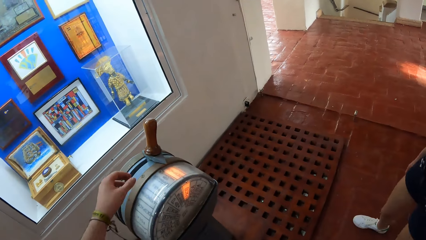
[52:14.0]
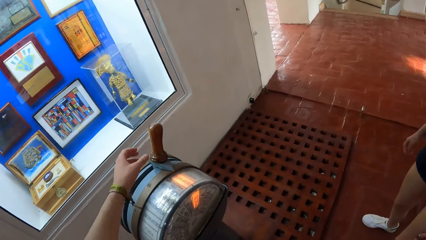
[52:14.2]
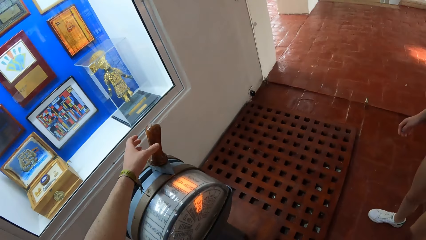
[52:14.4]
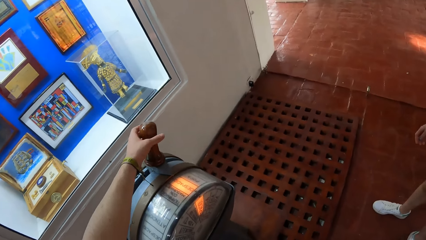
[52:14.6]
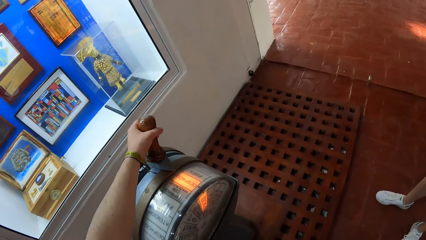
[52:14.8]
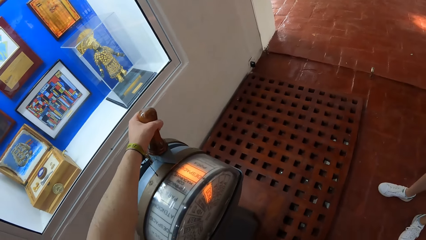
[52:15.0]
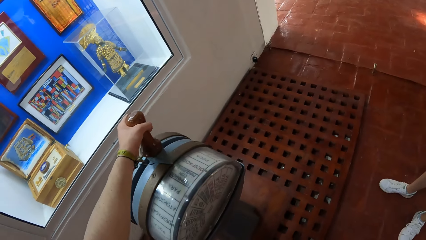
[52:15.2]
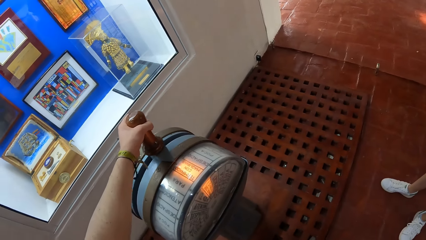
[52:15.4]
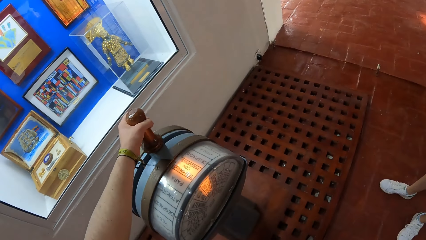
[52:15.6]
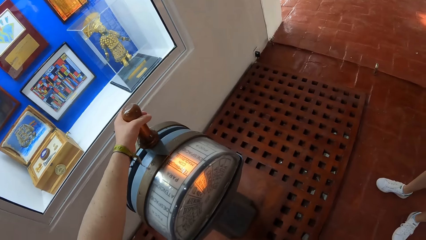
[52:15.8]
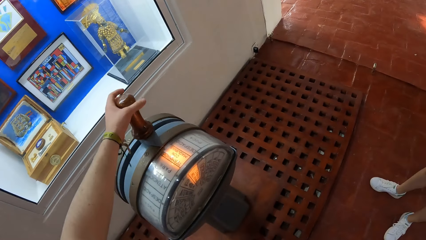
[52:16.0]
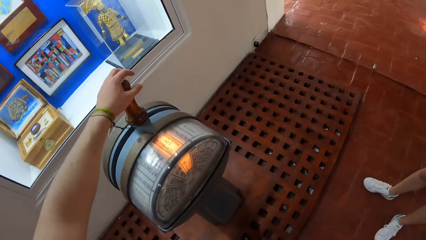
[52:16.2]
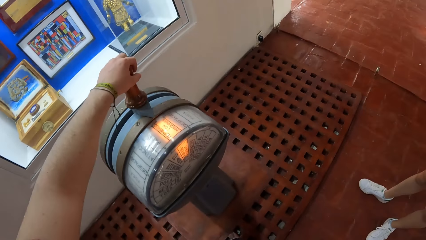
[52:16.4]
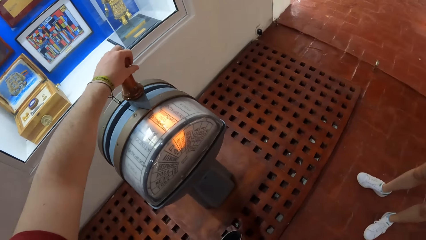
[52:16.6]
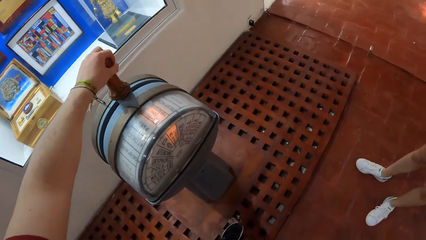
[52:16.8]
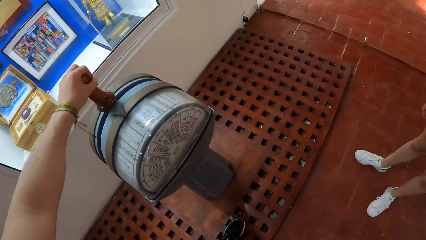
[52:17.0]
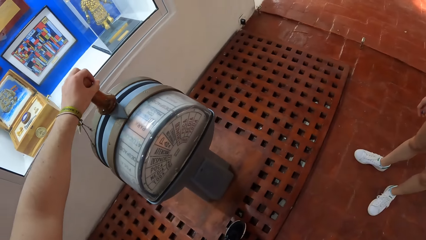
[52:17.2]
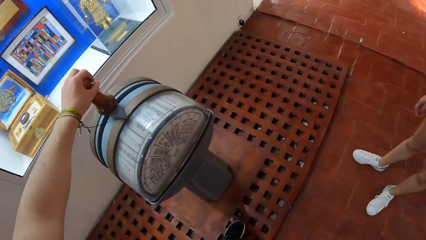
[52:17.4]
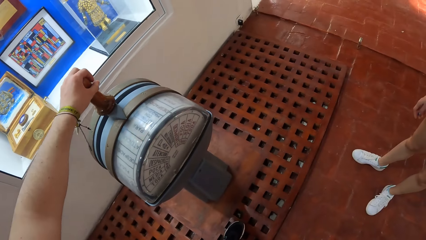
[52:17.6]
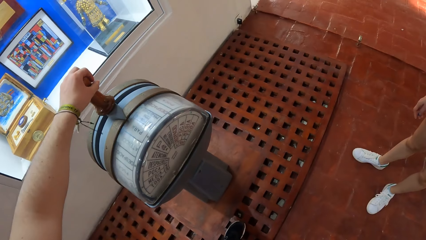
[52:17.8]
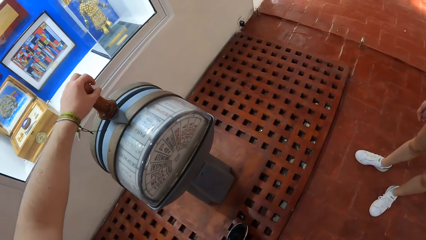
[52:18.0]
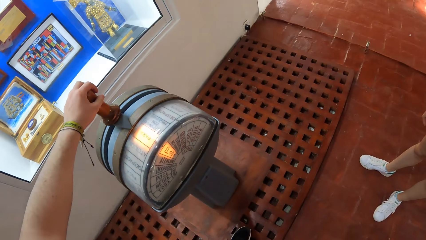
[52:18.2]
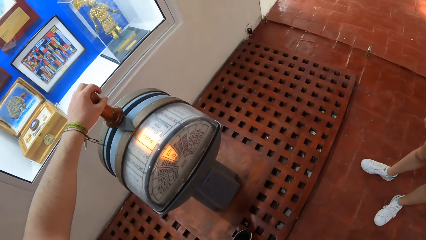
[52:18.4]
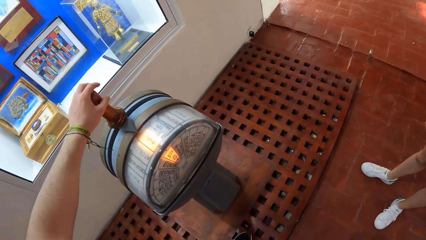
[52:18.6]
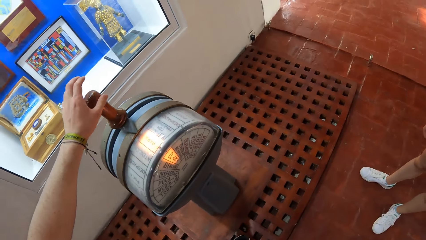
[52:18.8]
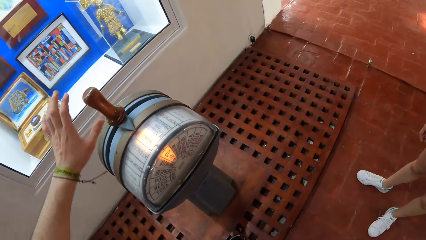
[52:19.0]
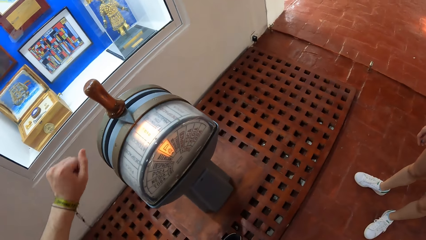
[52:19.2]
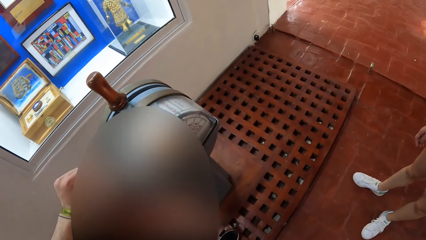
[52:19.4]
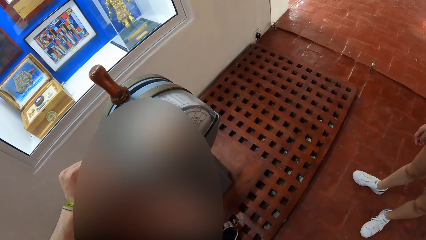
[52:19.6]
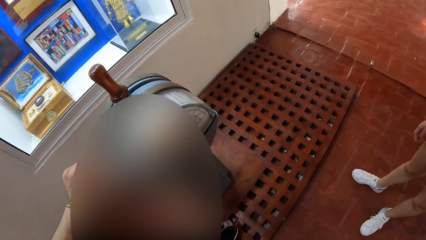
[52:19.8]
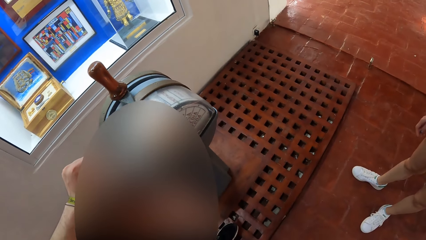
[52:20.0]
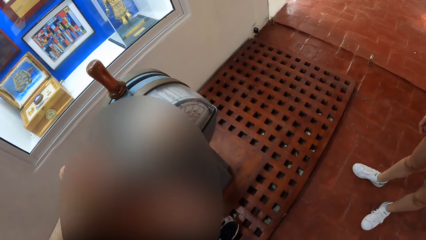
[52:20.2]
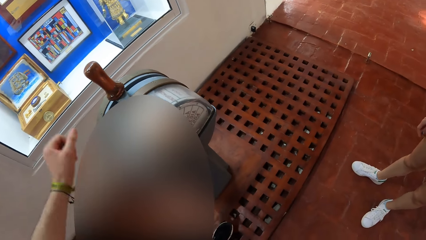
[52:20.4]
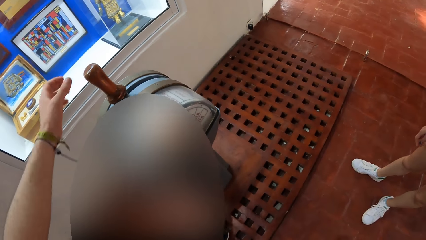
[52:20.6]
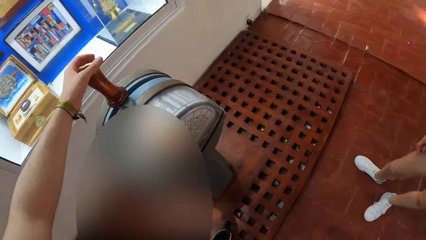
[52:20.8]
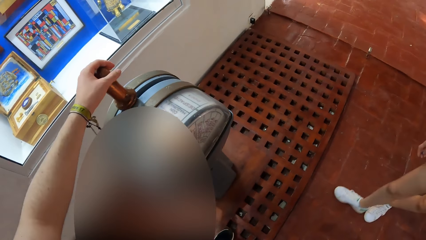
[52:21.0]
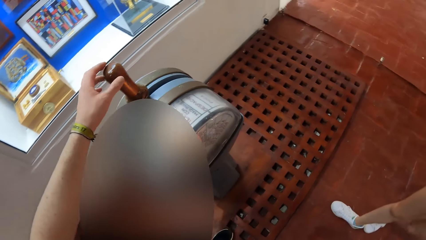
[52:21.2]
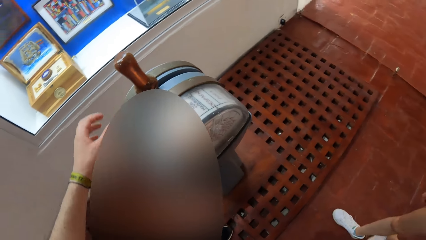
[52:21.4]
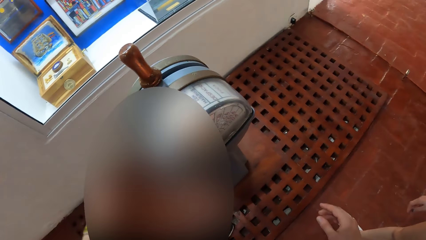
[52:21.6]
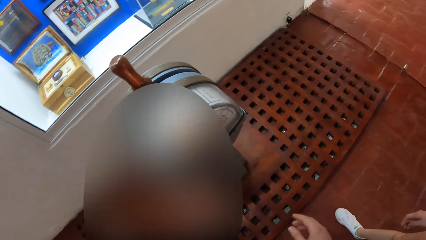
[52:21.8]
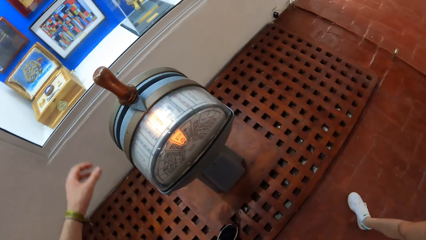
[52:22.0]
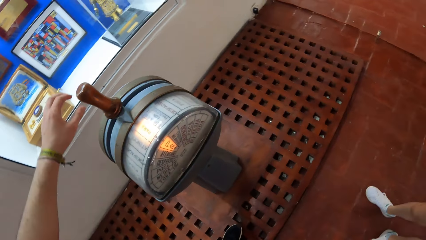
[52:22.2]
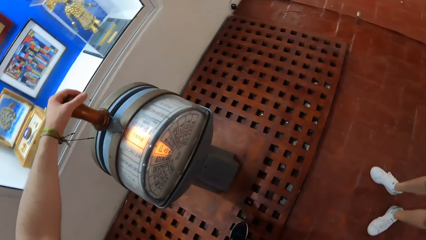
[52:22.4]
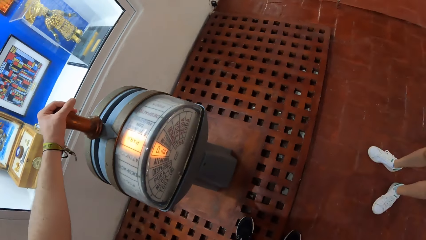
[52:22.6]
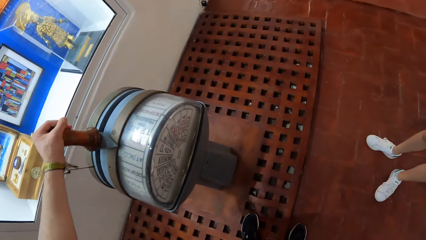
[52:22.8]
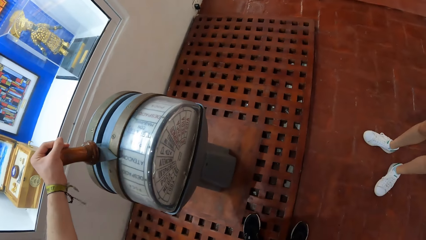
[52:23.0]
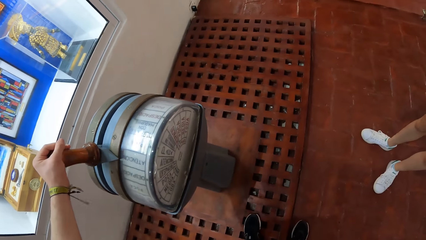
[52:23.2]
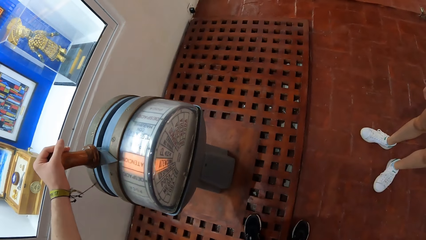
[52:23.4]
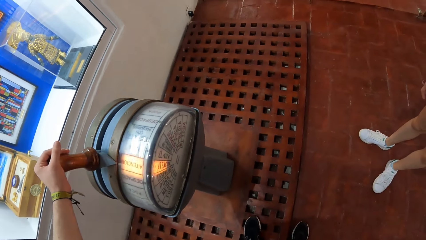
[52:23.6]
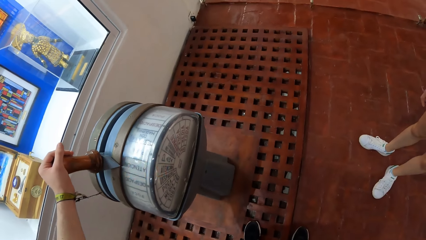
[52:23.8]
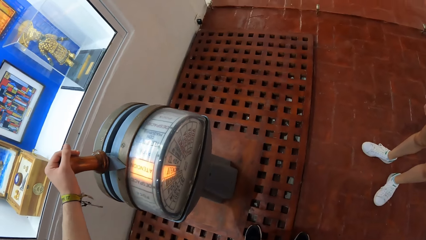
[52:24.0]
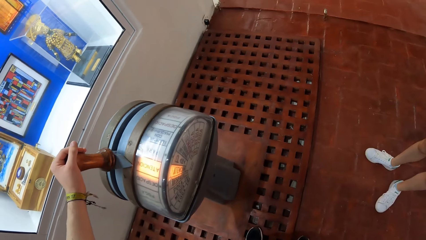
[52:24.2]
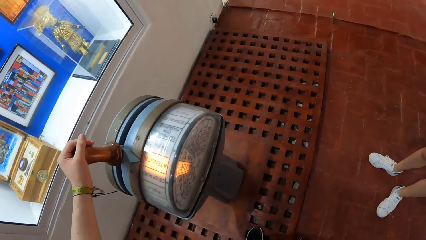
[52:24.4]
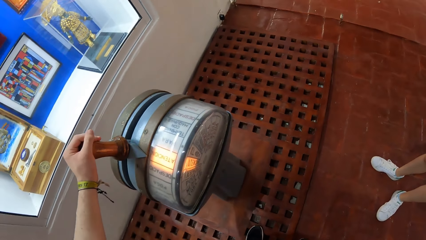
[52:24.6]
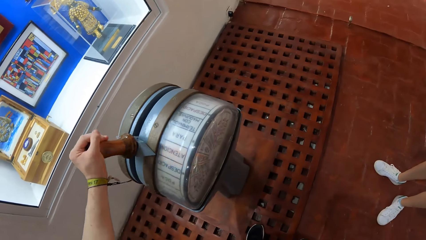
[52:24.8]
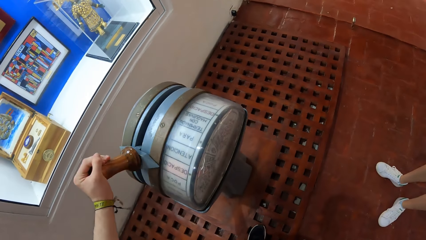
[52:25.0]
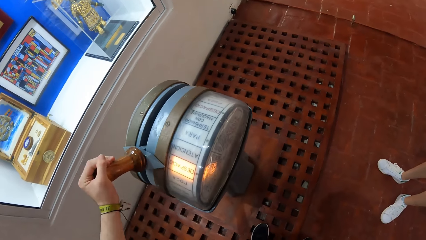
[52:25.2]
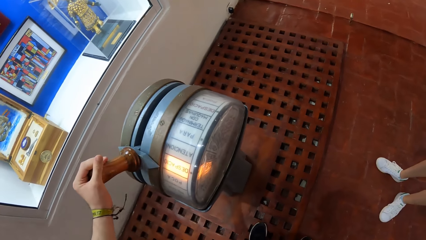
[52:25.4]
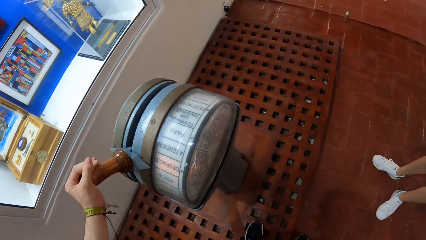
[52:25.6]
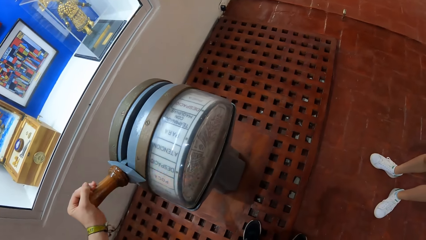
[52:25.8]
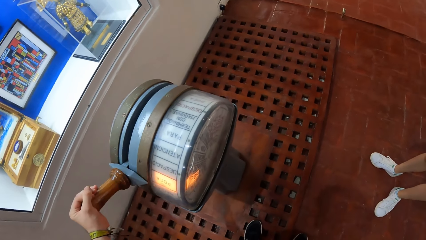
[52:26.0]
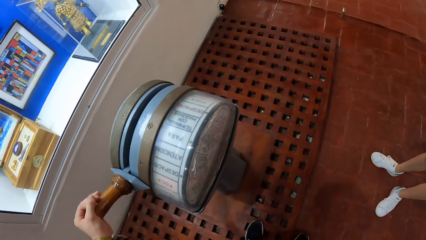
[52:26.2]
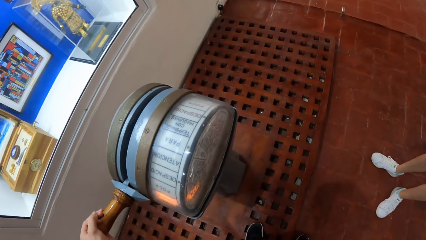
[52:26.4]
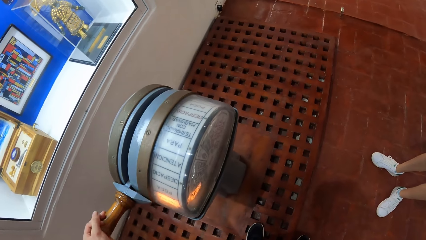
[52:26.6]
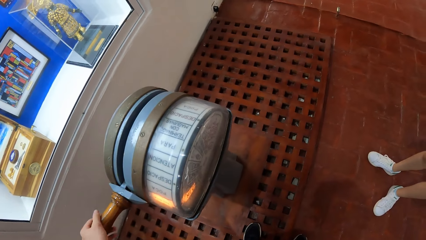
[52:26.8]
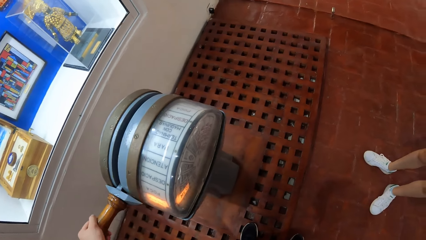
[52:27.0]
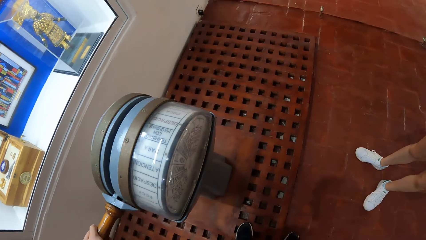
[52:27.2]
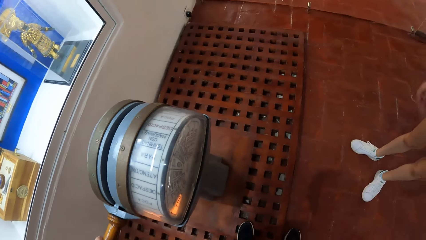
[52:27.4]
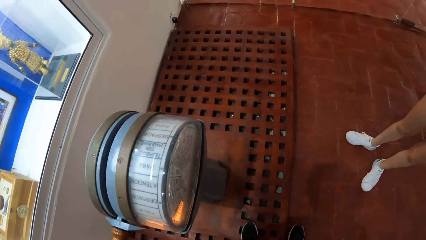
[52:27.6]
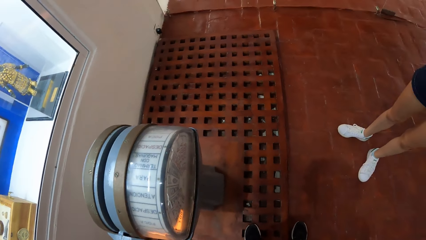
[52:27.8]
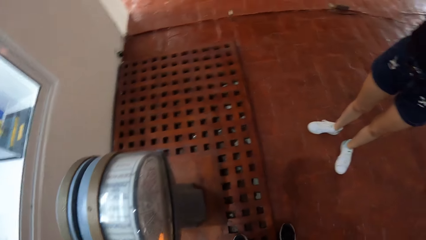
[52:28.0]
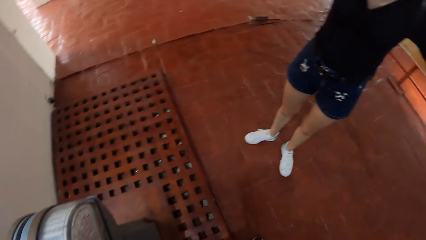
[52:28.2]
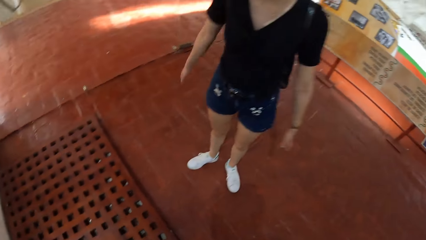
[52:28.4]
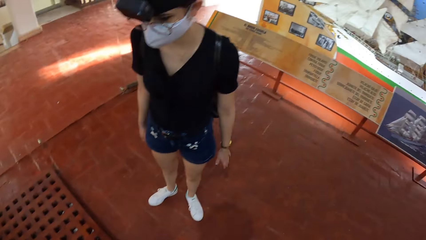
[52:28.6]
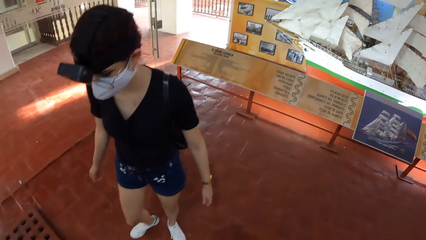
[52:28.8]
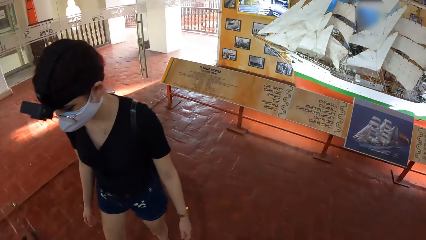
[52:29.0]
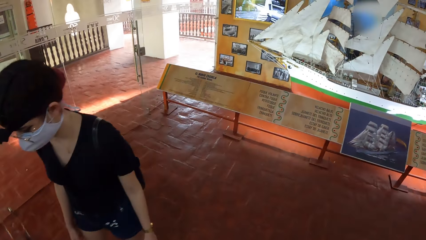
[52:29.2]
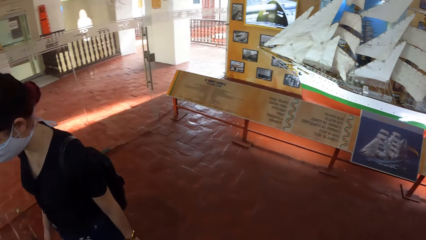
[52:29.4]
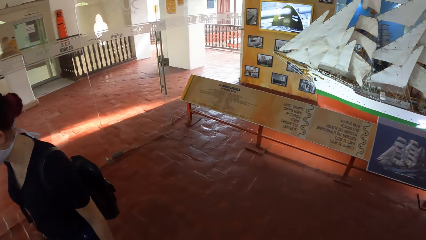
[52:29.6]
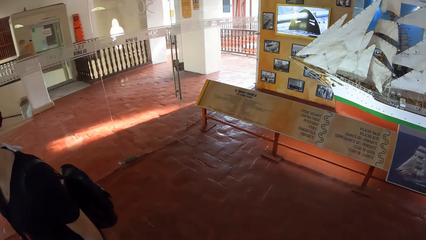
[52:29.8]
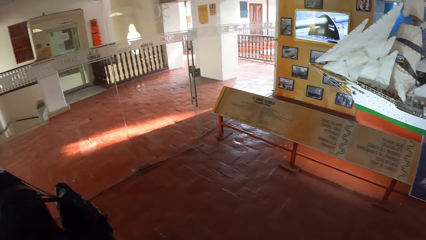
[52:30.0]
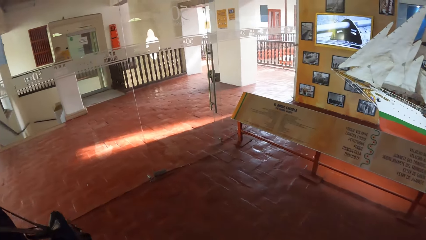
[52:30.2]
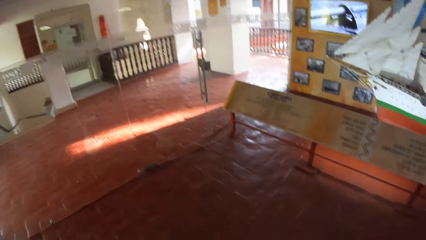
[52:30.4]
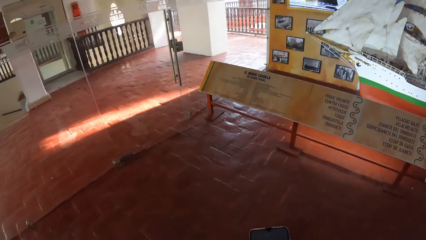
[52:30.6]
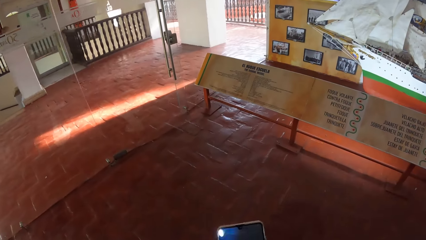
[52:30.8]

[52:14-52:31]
The camera wearer operates a ship throttle in the museum with his left hand. He rotates something, and does so again. He operates the ship throttle in the museum with his left hand. He moves around.
